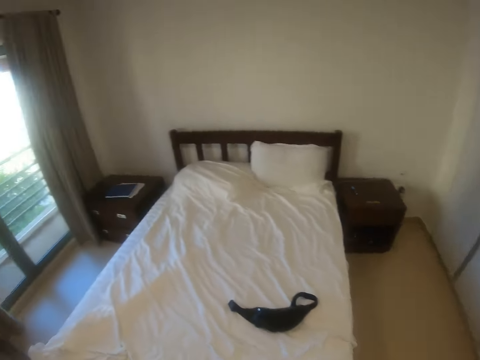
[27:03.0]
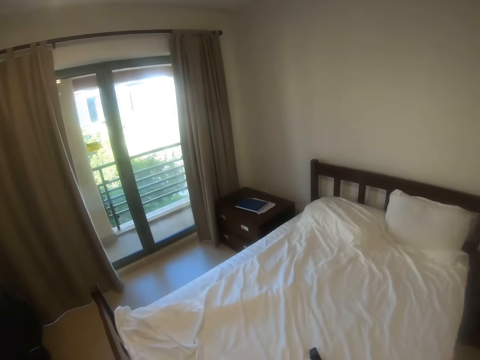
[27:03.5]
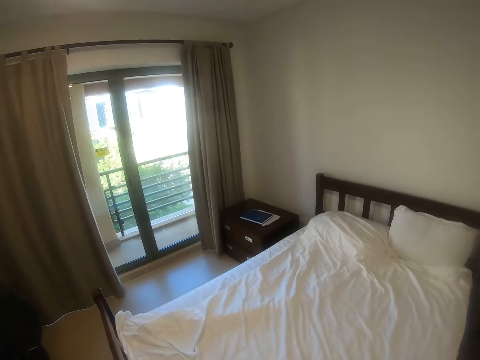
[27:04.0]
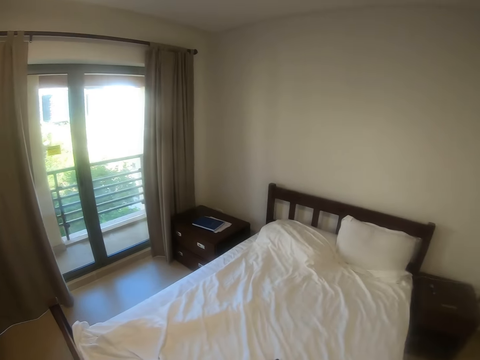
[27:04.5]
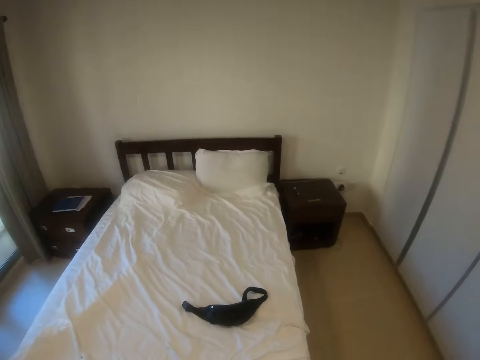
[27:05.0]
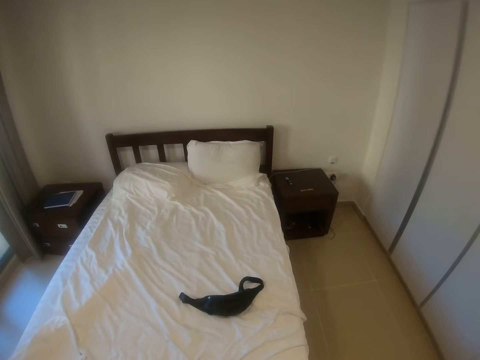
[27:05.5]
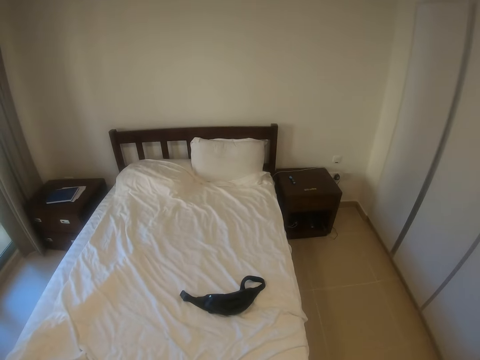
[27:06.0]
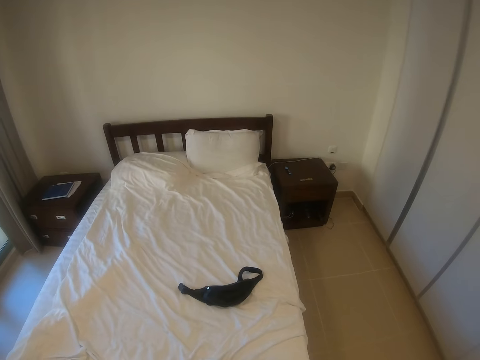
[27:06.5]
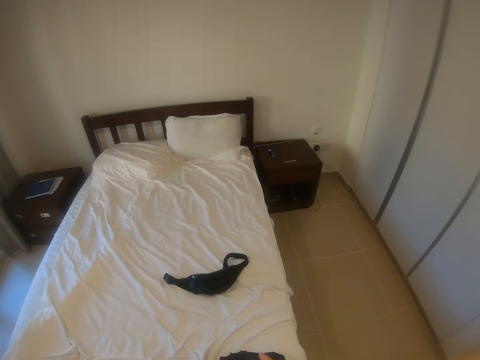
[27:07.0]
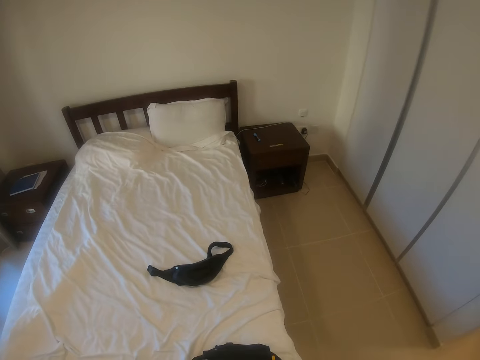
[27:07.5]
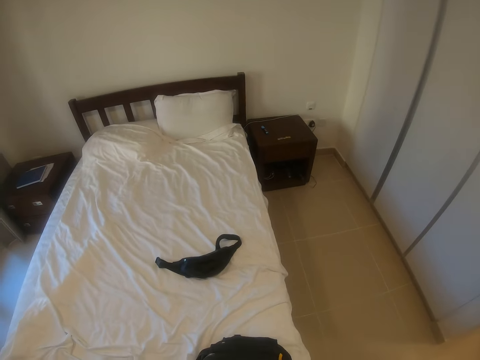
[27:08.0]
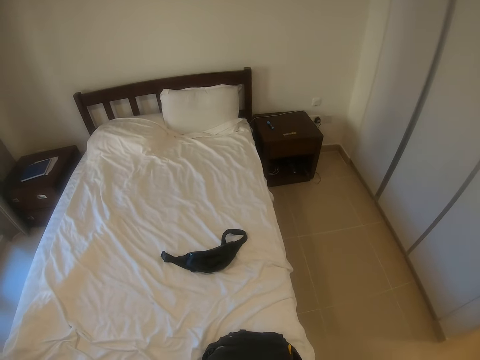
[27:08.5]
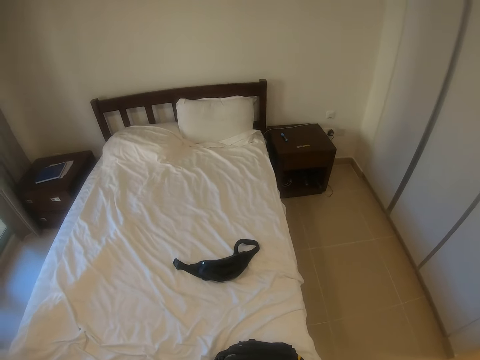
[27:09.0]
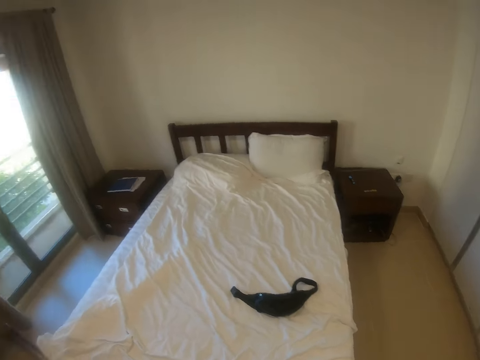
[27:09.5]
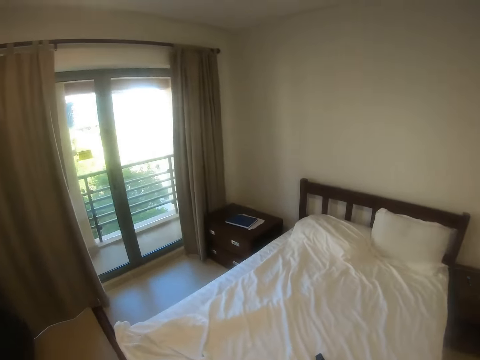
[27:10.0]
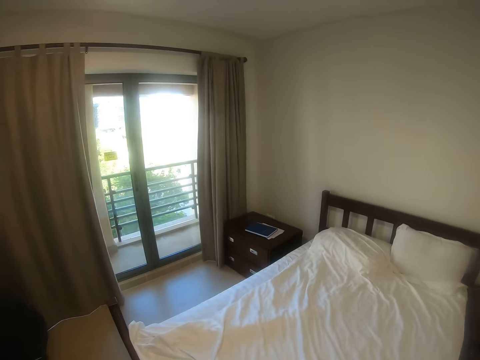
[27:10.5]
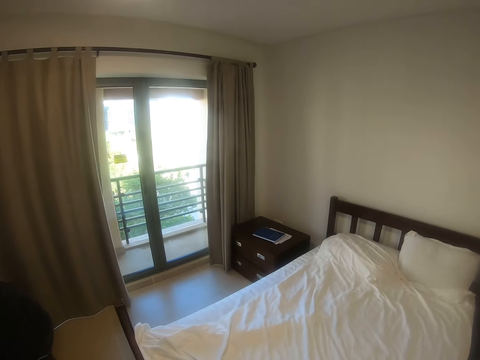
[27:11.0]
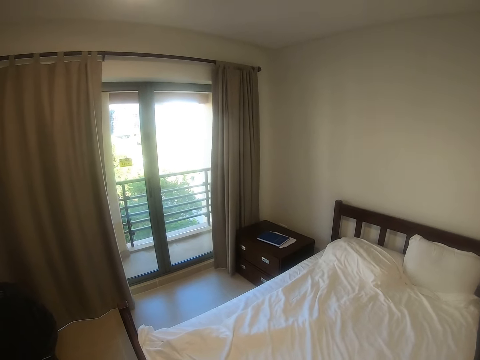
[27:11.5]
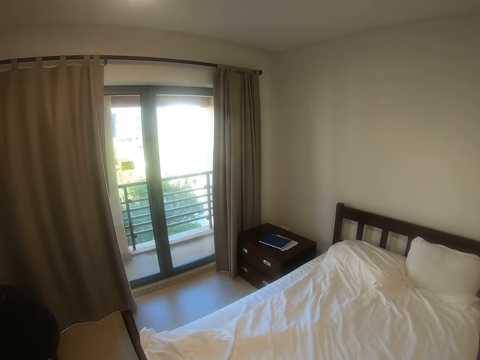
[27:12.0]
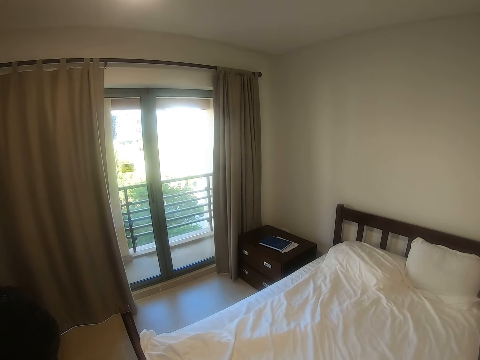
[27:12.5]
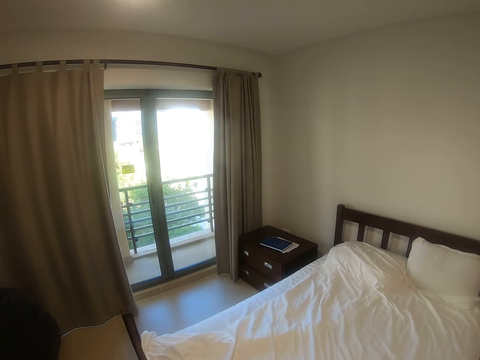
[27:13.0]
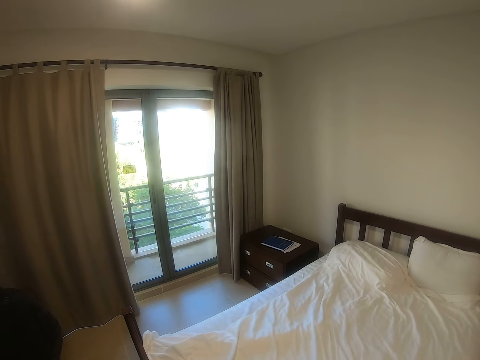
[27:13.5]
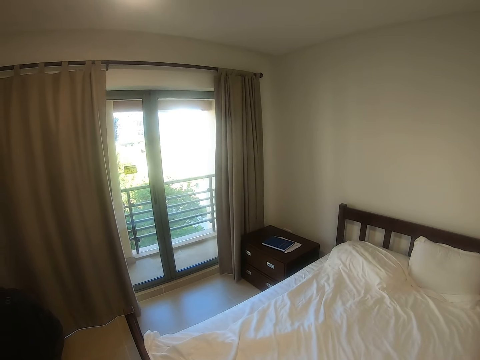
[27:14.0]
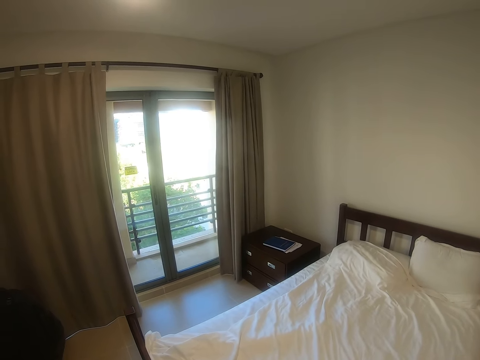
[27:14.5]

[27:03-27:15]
The camera wearer looks around the room.

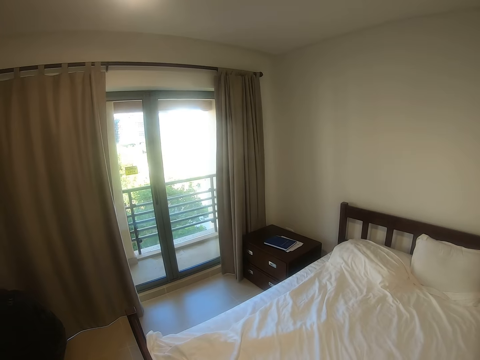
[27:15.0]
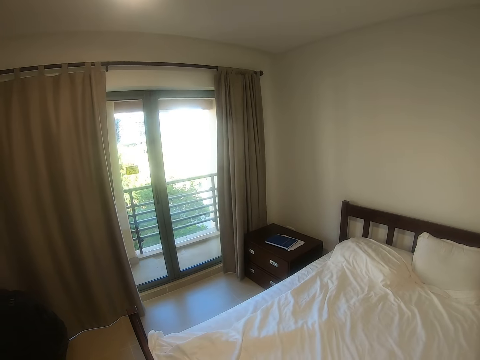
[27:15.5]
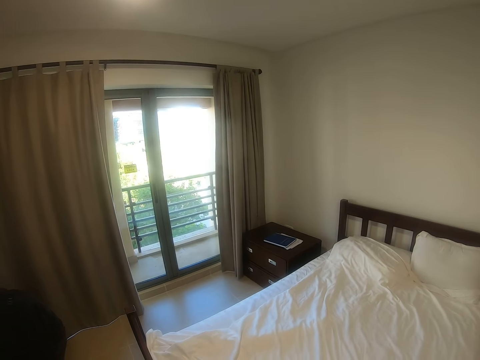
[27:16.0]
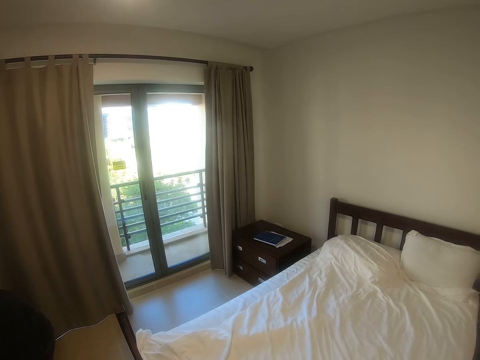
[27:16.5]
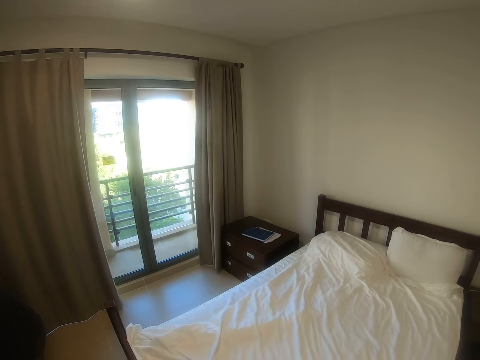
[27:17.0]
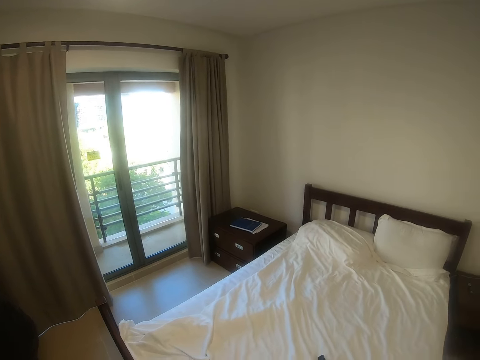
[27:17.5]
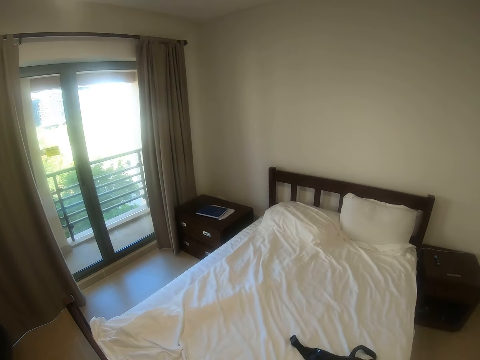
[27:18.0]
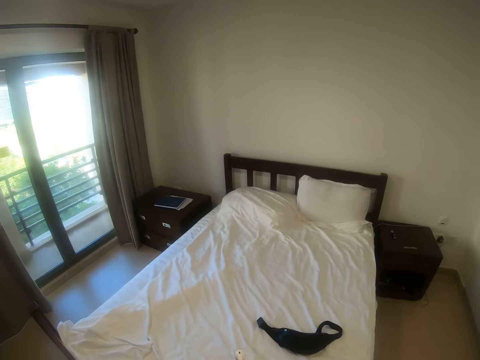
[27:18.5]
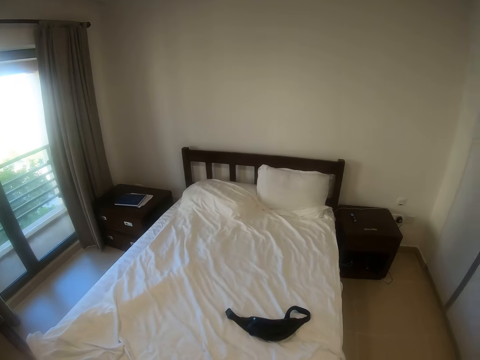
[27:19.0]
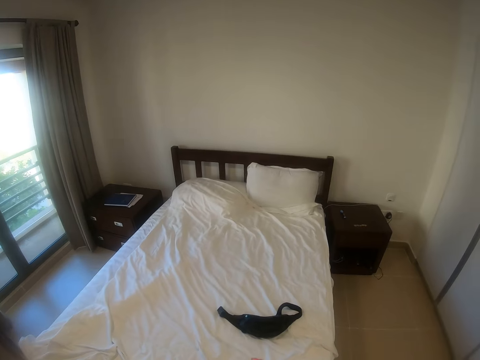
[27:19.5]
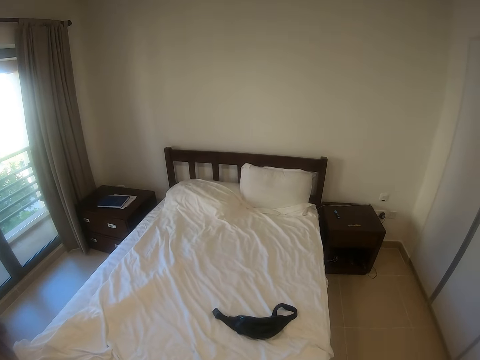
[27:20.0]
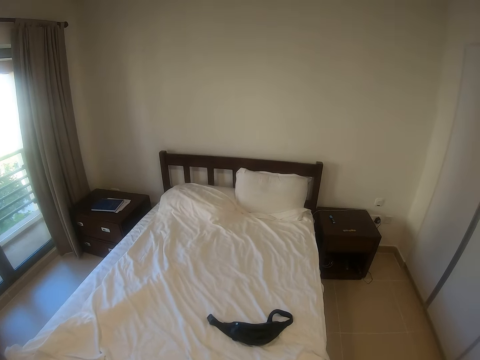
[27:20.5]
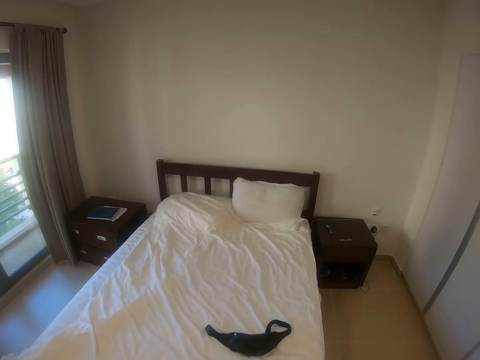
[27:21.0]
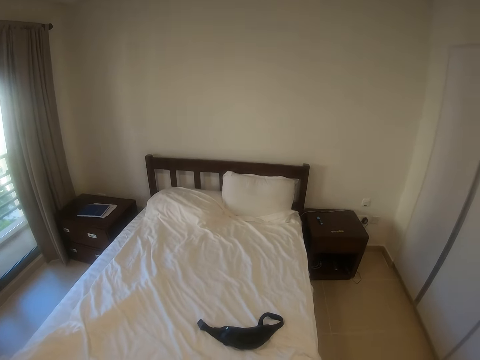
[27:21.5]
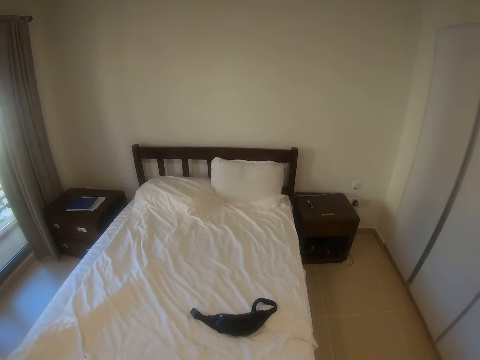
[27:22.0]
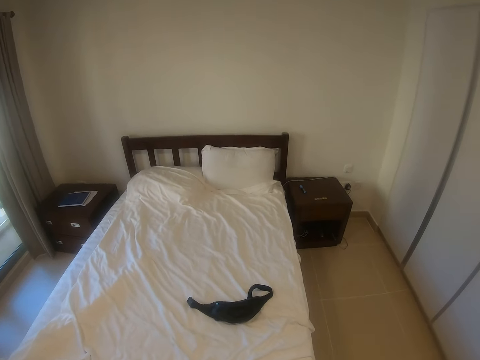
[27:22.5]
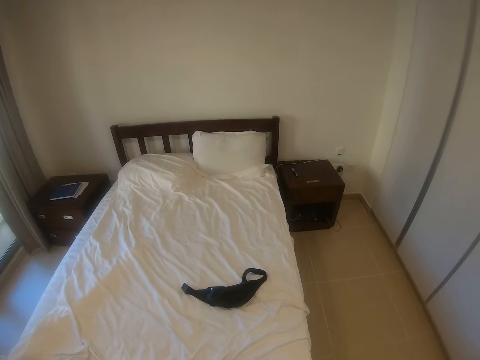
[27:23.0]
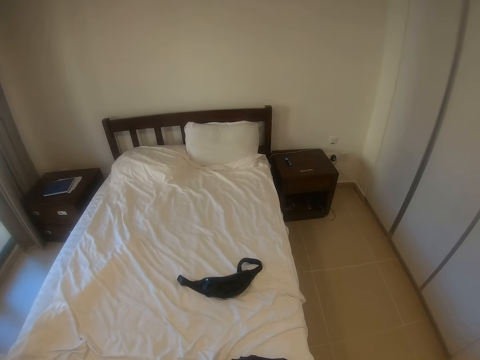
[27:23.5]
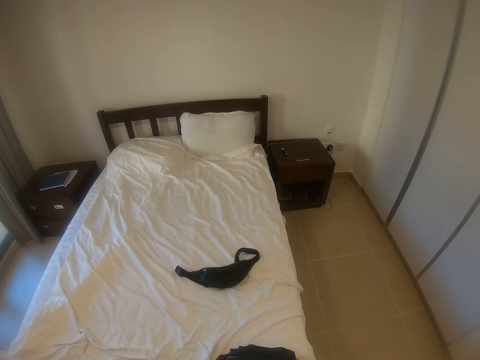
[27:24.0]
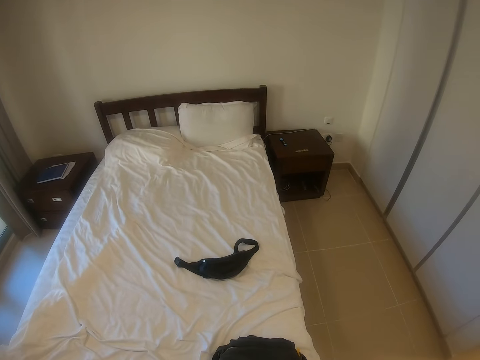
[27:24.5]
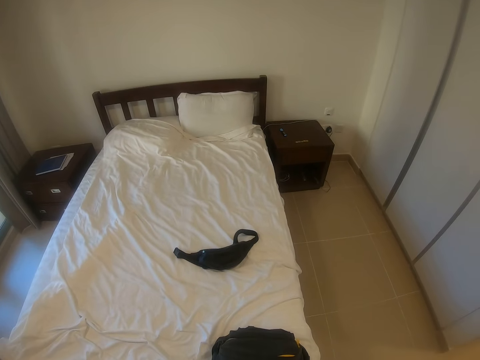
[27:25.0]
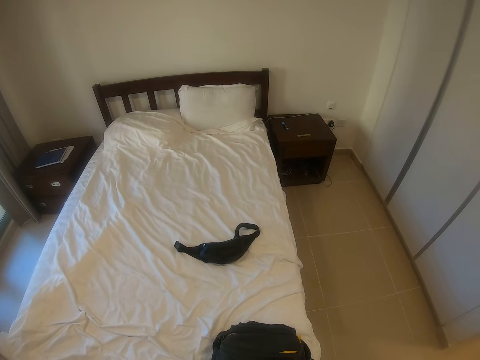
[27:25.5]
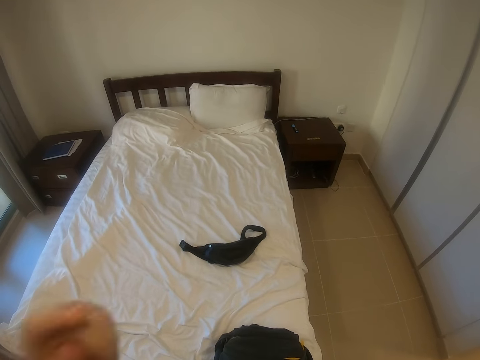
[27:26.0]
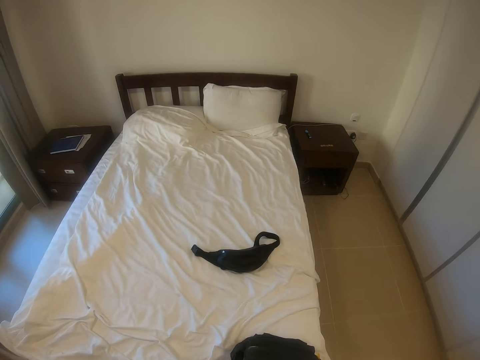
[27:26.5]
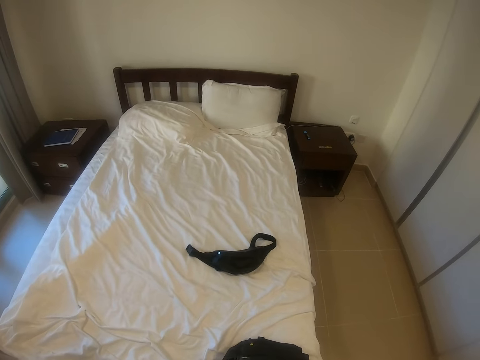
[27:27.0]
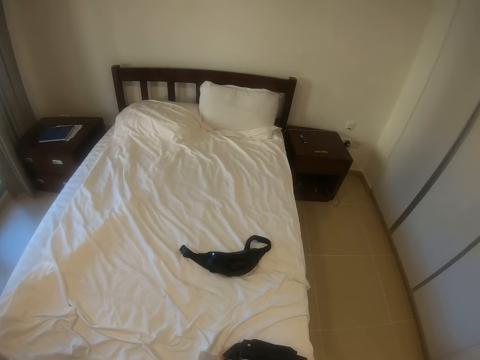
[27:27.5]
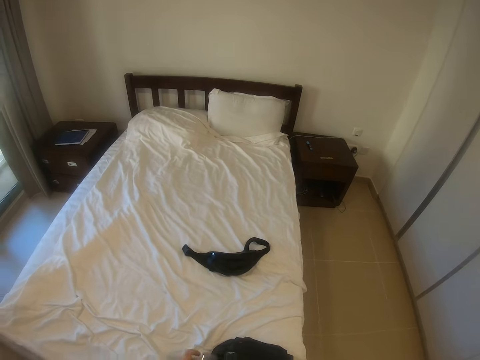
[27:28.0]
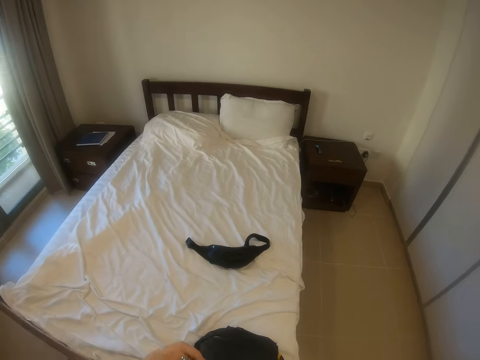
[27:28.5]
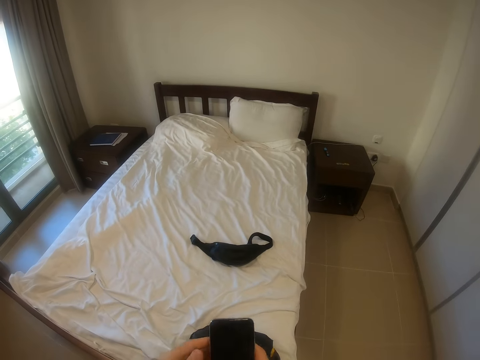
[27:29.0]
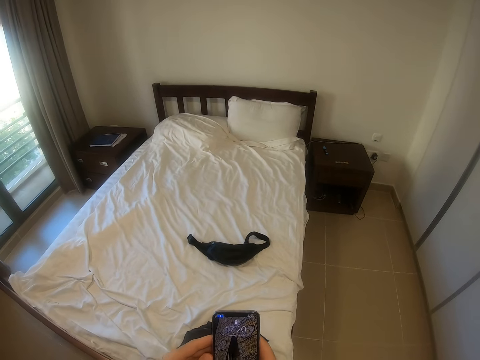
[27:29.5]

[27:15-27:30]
The camera wearer looks around the room. He lowers his hand. He operates a phone.
